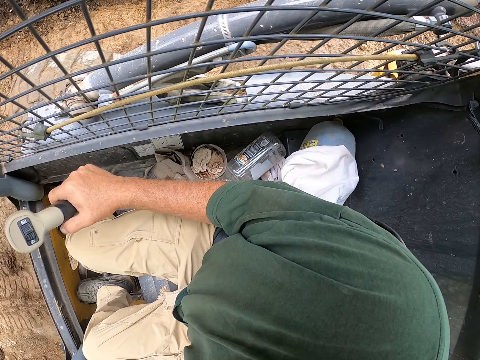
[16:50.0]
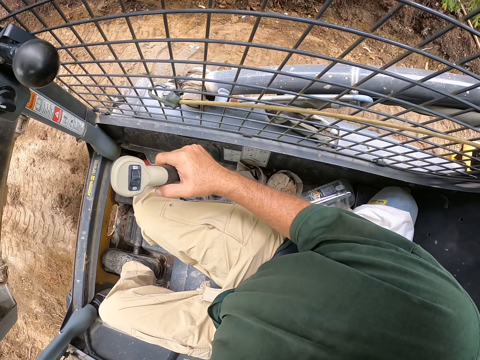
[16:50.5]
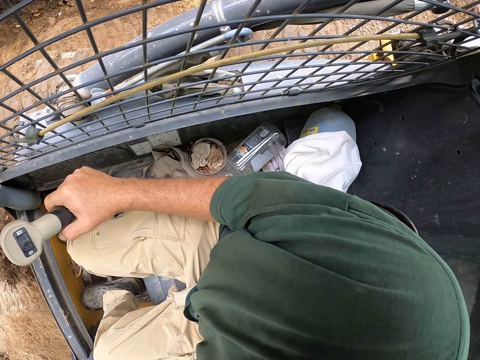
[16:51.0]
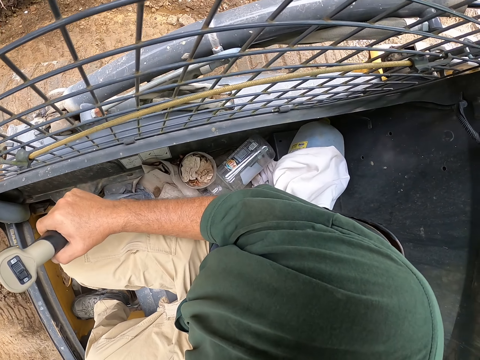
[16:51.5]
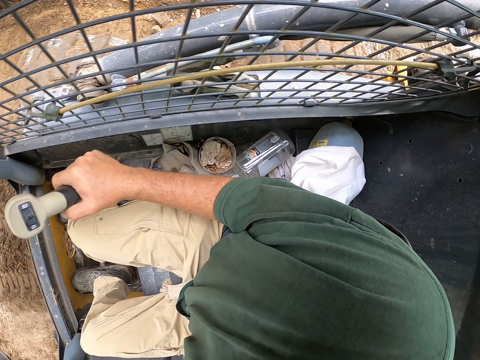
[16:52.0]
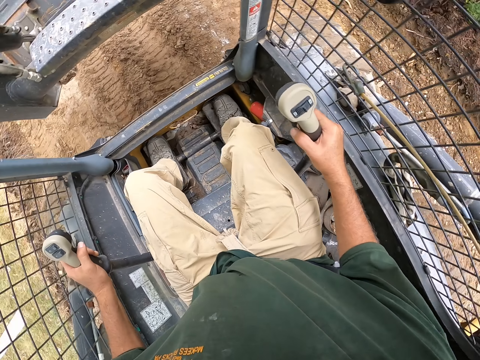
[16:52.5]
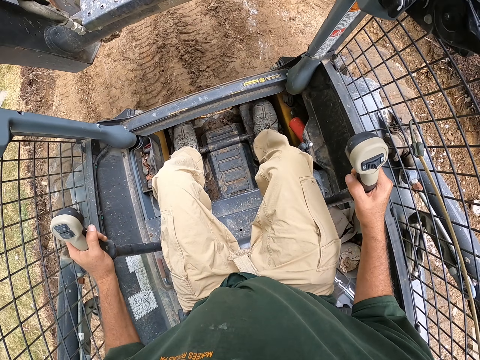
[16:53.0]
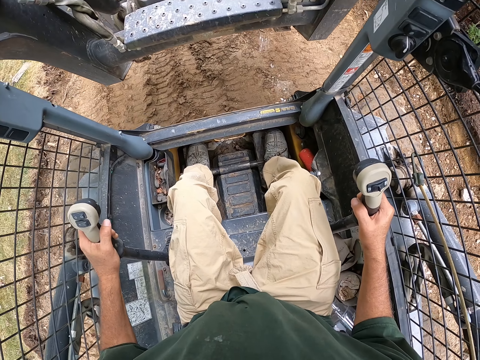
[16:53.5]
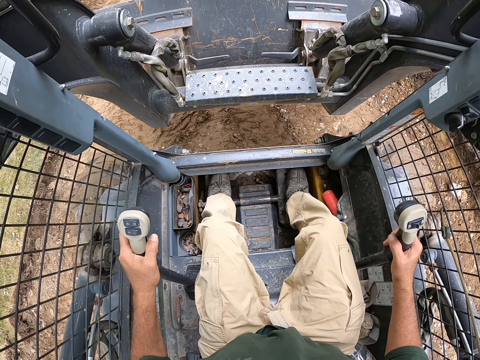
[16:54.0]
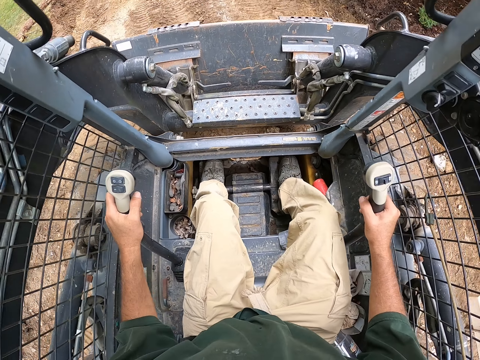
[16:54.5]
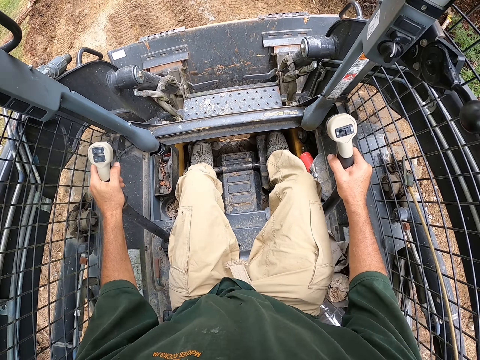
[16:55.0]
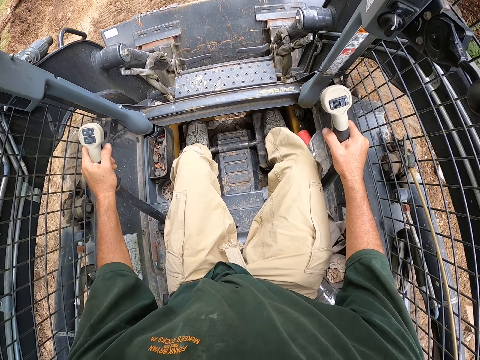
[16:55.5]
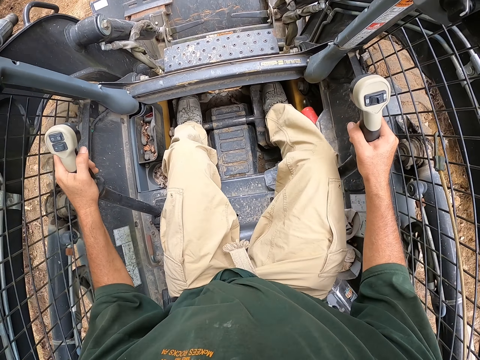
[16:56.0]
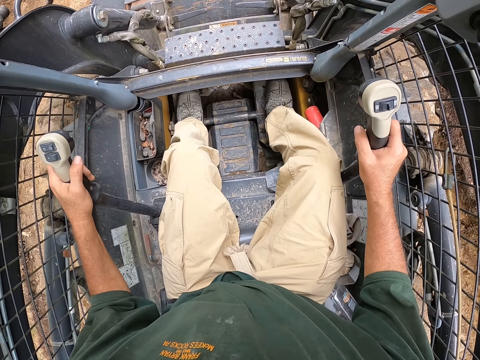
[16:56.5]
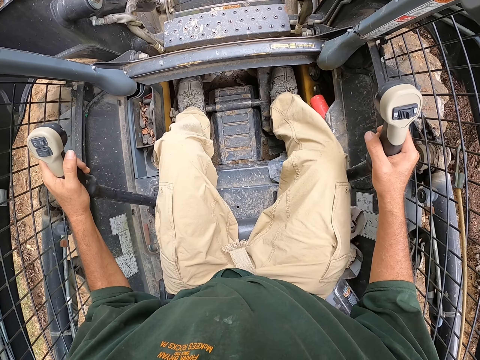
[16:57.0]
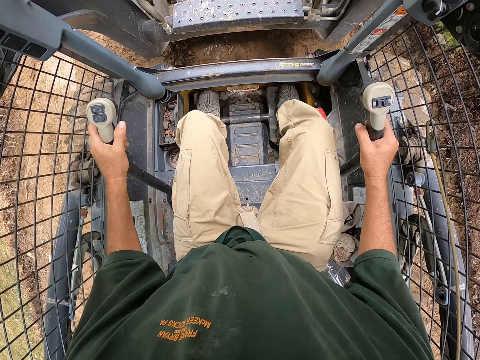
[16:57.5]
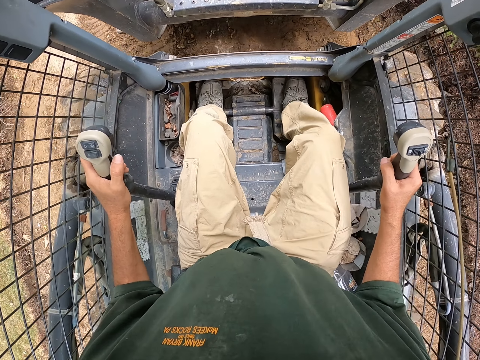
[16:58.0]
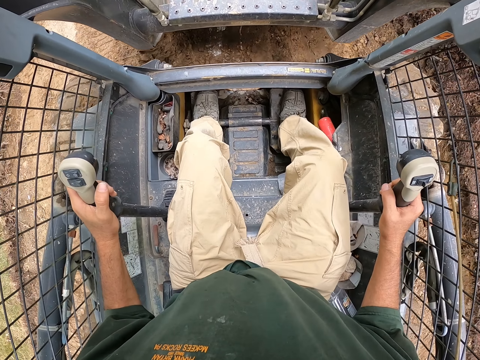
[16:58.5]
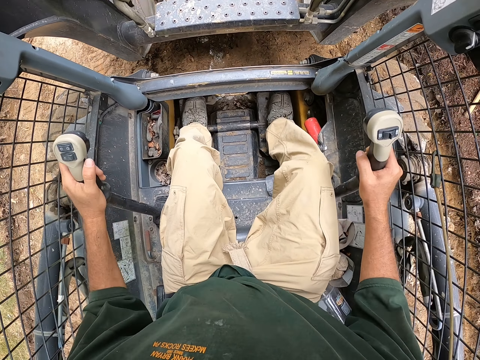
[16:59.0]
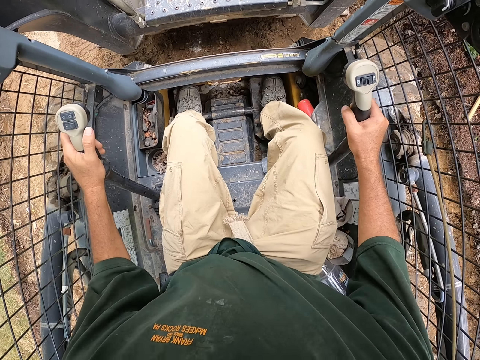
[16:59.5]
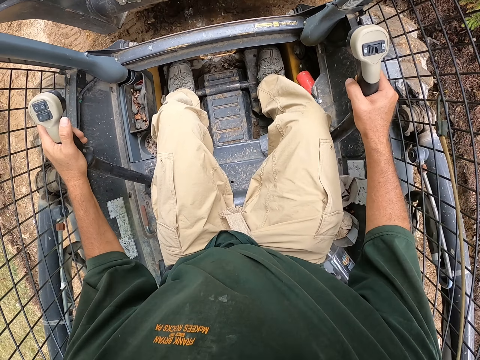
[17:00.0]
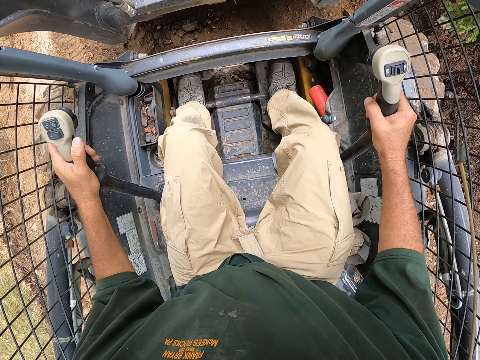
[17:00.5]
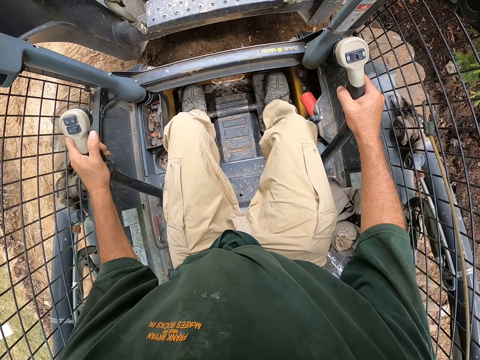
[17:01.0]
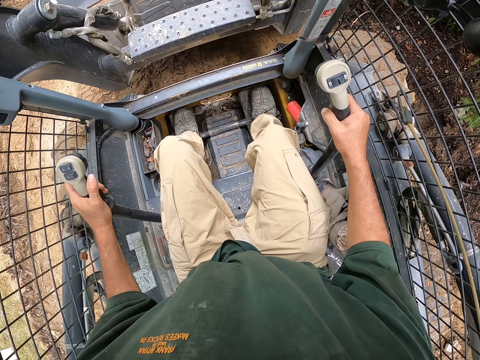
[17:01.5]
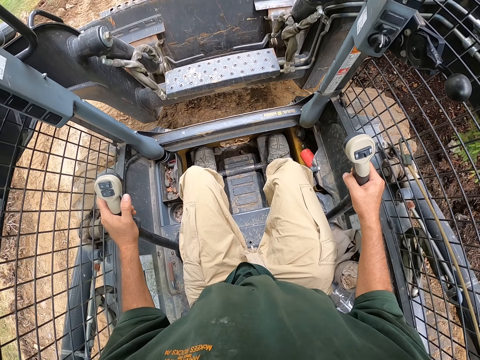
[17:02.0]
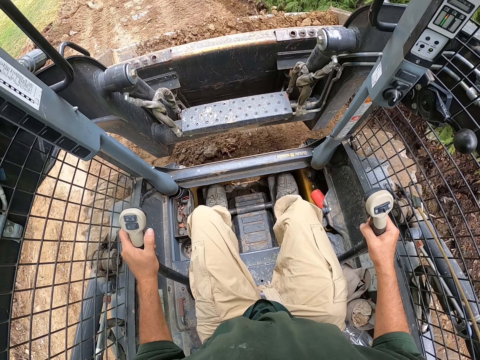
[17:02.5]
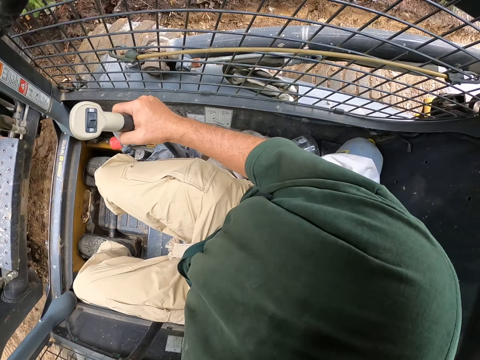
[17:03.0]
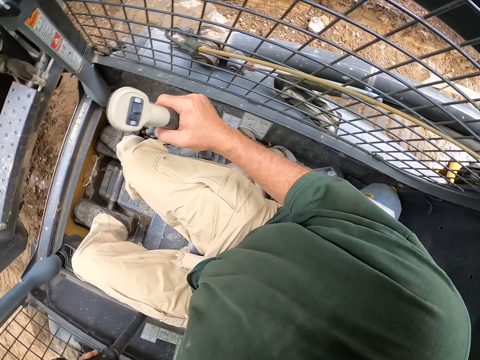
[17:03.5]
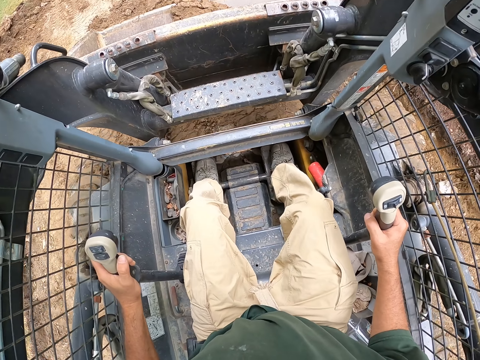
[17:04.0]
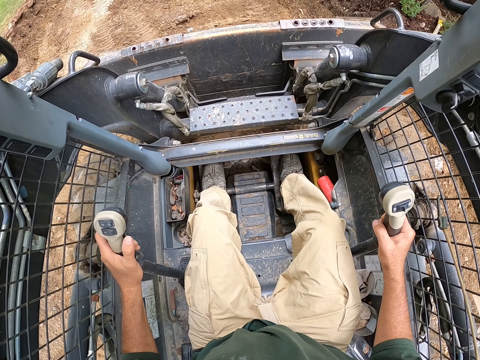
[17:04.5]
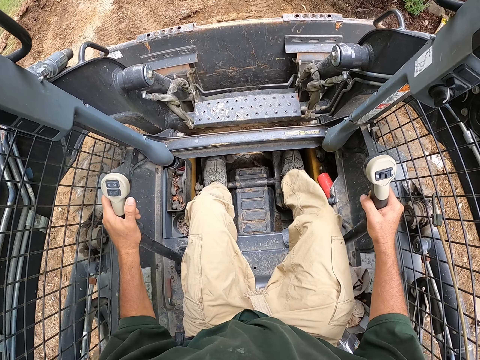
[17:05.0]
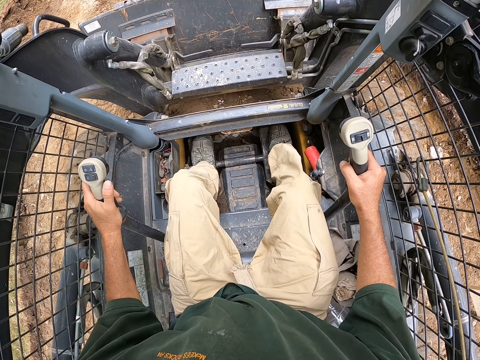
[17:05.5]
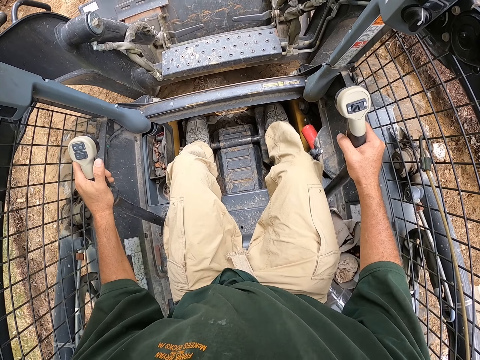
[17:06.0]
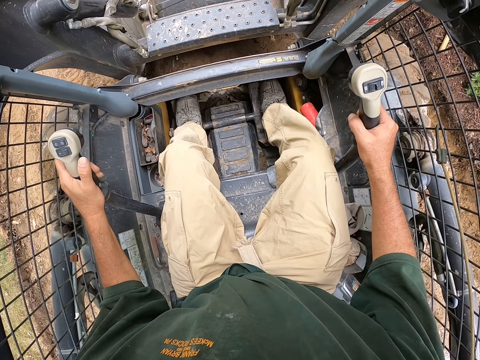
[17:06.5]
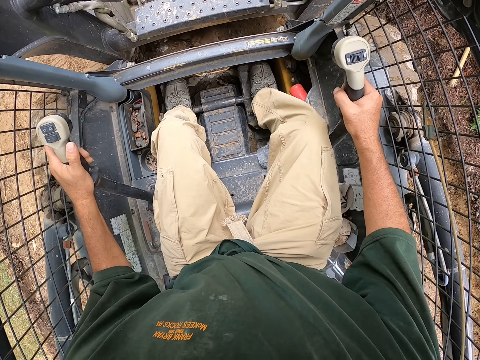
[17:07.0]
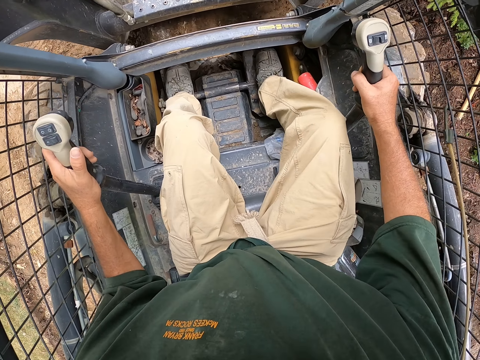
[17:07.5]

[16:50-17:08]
The camera wearer picks soil. He reverses the backhoe. He picks the soil. He turns his head. He reverses the backhoe. He picks the soil.

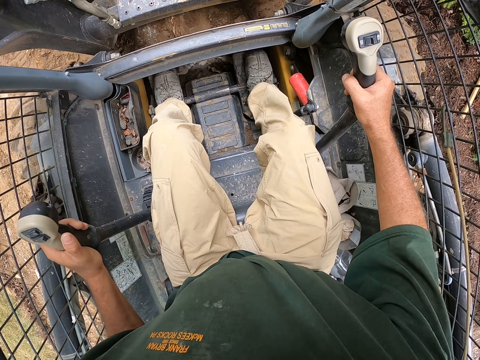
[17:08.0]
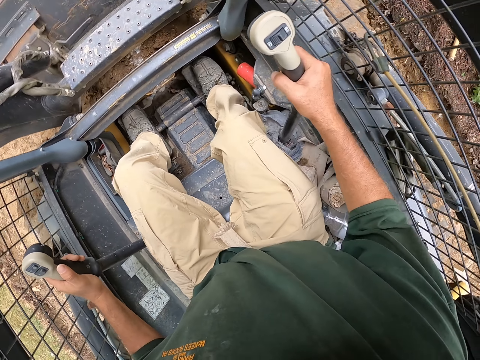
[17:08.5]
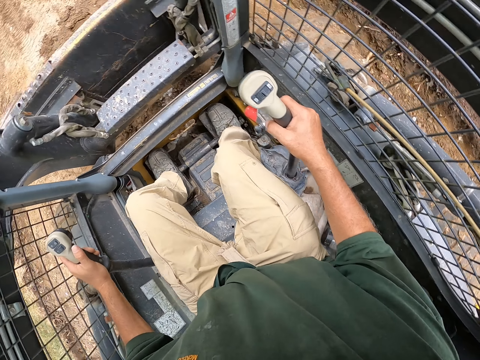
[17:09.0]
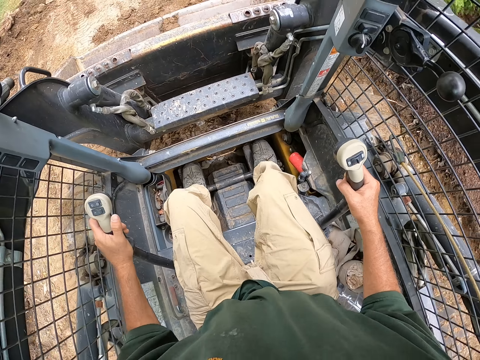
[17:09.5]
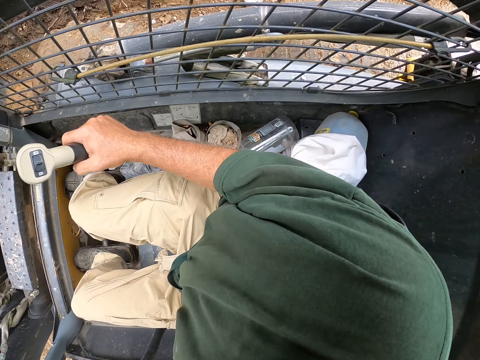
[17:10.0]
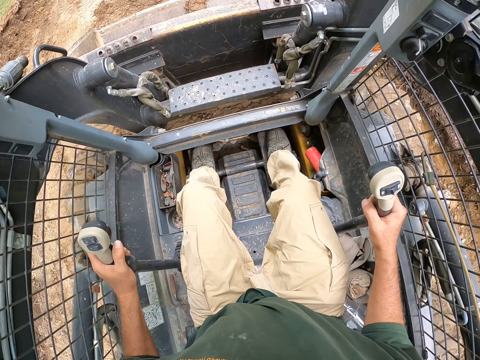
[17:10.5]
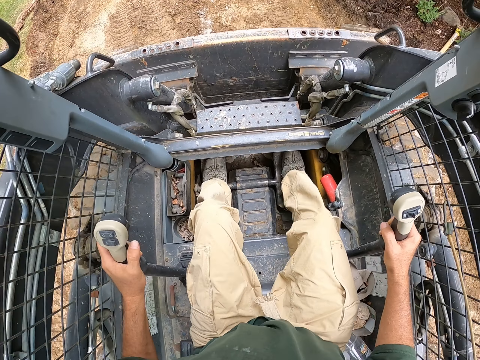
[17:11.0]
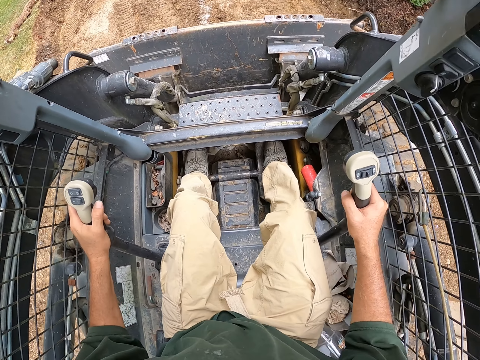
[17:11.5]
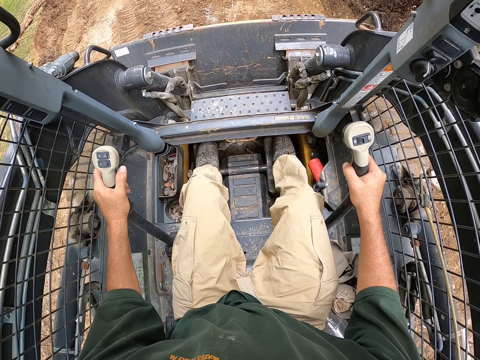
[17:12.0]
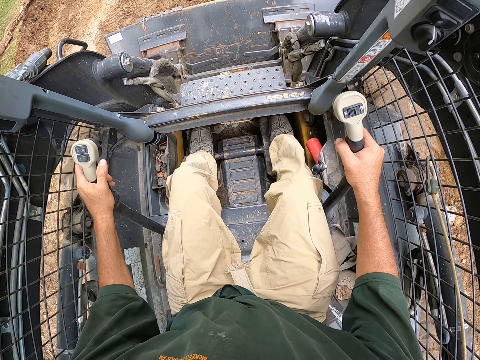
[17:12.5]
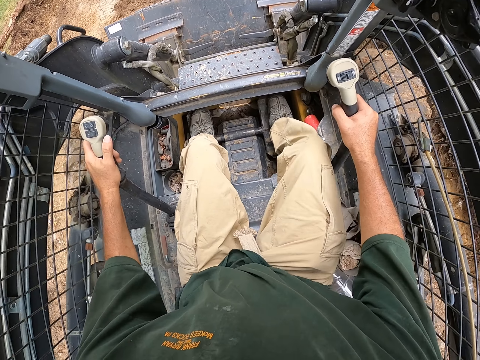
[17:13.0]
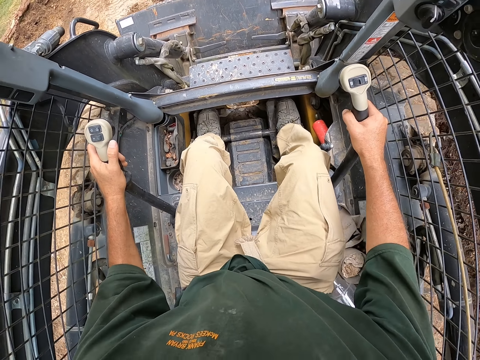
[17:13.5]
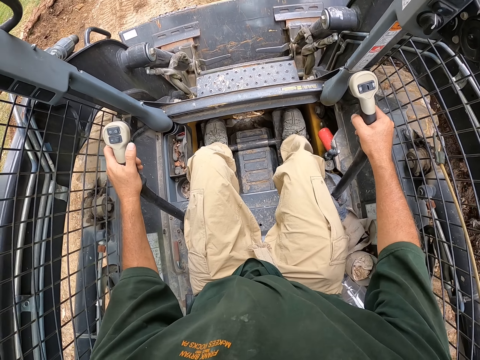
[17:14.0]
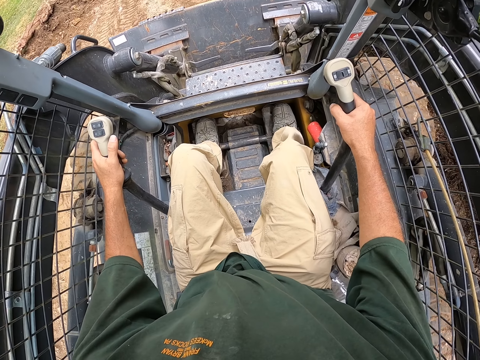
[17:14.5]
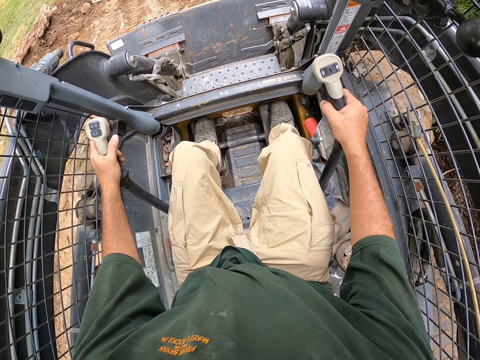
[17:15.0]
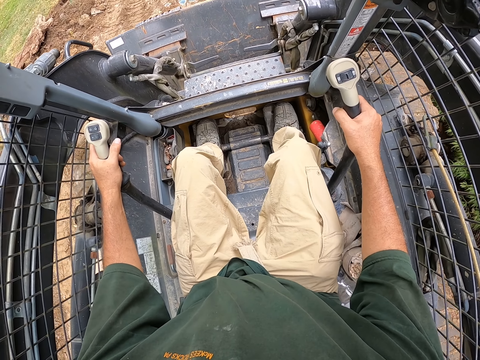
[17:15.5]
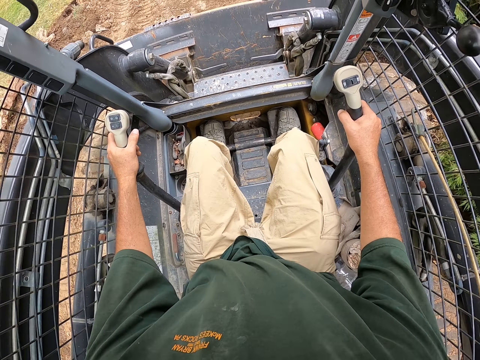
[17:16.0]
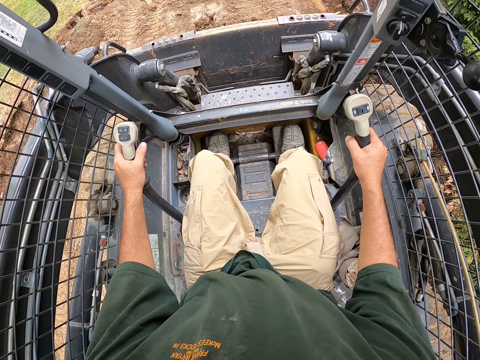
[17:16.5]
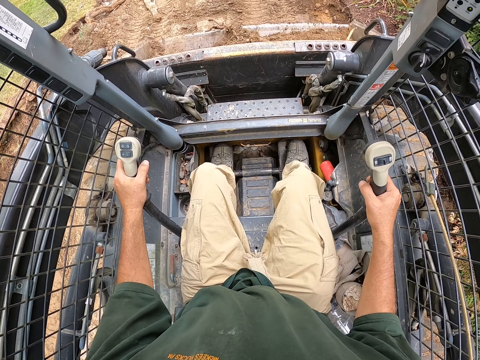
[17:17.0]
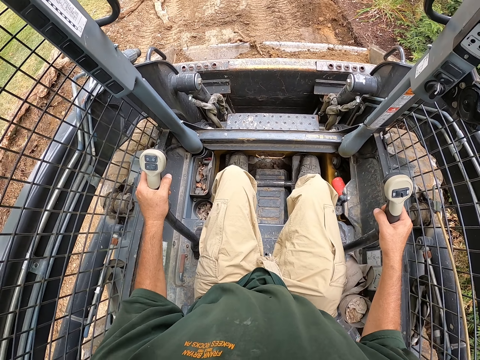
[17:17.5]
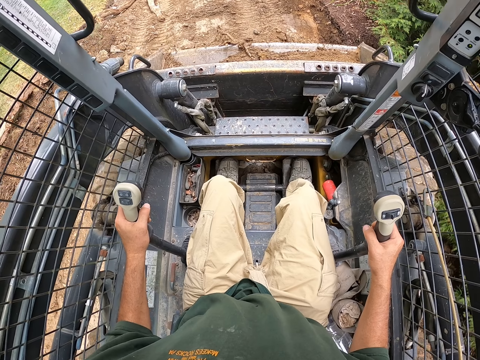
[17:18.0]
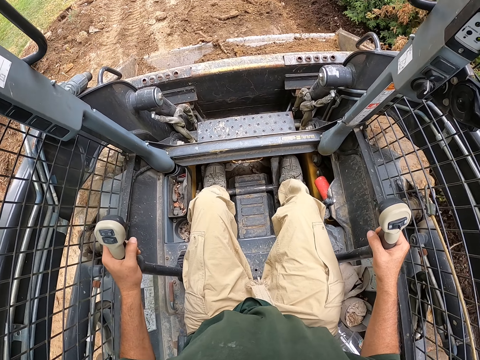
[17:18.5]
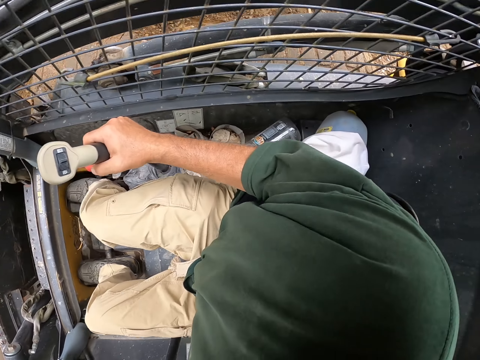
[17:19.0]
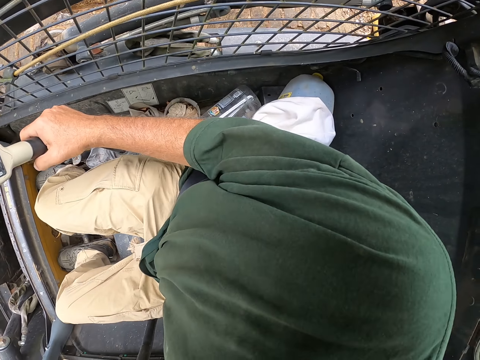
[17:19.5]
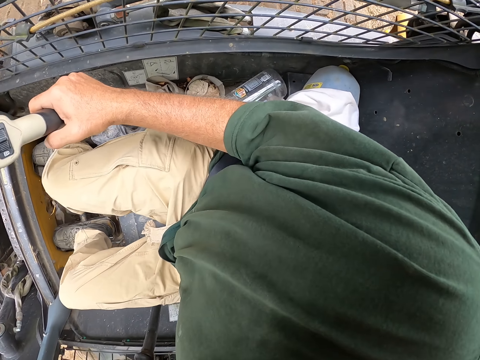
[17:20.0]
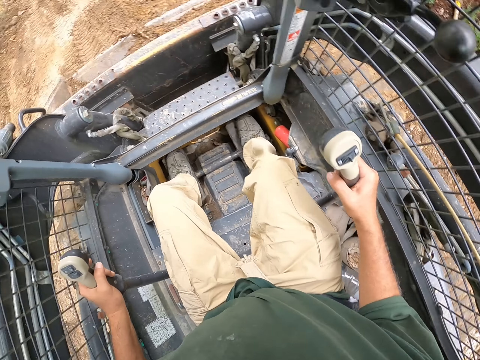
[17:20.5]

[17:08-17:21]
The camera wearer reverses the backhoe. He picks soil. He reverses the backhoe. He turns his head.
